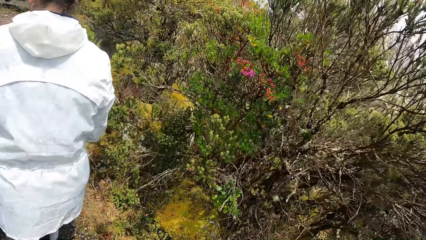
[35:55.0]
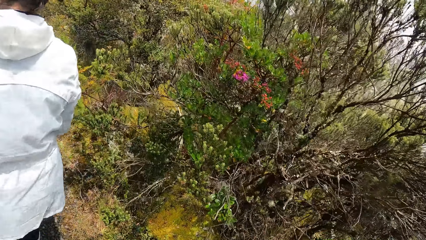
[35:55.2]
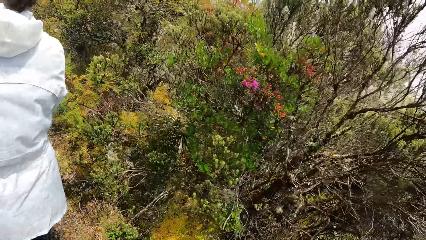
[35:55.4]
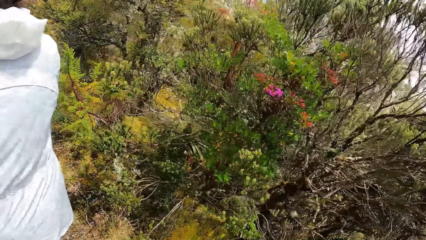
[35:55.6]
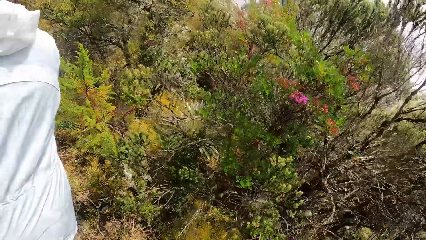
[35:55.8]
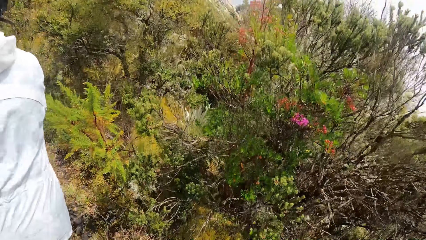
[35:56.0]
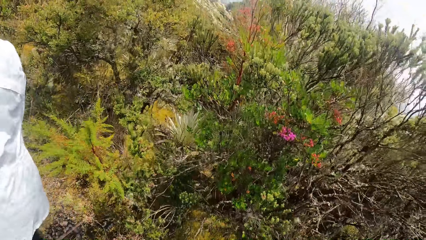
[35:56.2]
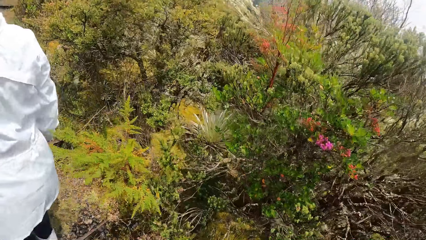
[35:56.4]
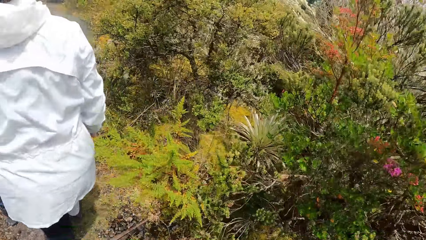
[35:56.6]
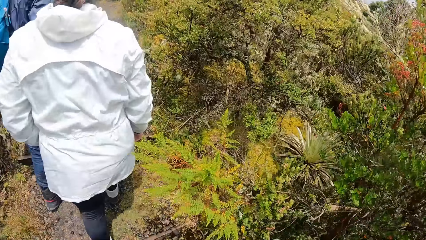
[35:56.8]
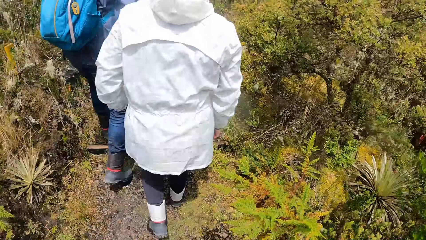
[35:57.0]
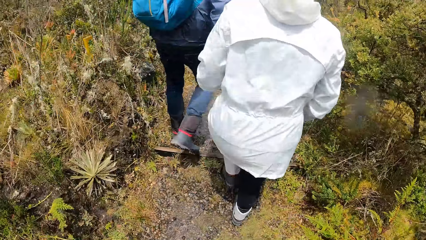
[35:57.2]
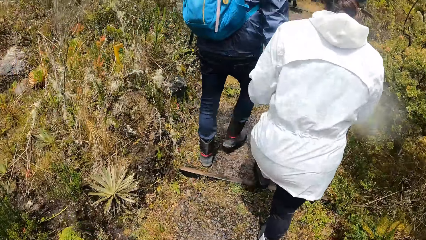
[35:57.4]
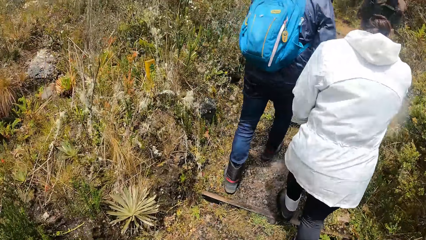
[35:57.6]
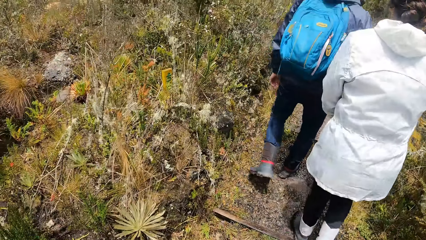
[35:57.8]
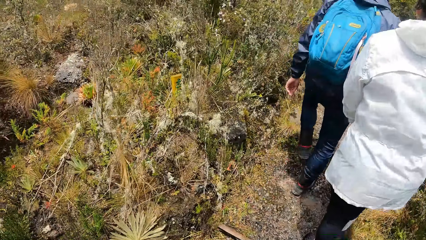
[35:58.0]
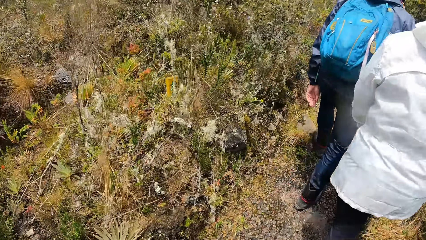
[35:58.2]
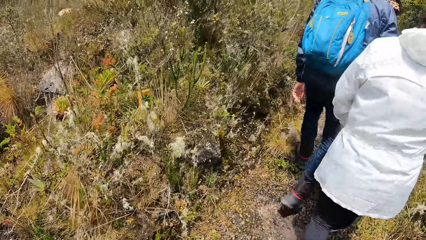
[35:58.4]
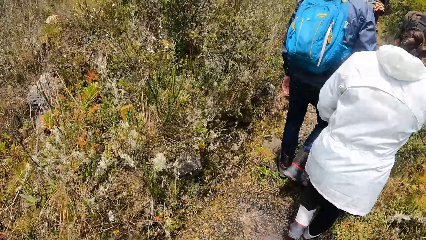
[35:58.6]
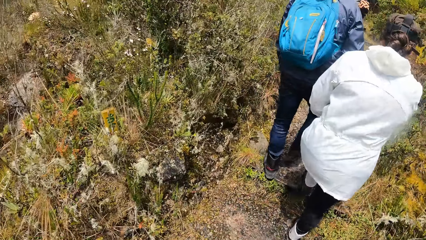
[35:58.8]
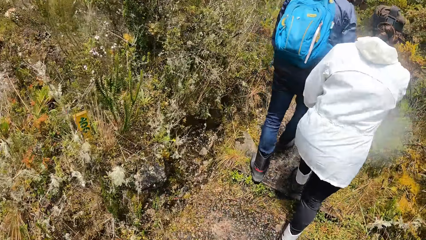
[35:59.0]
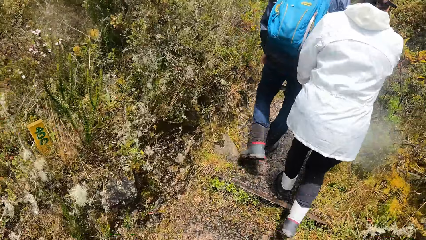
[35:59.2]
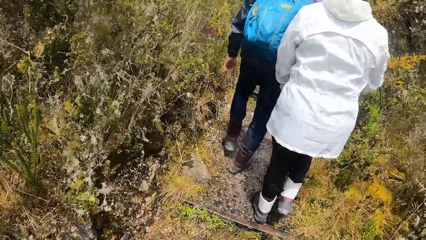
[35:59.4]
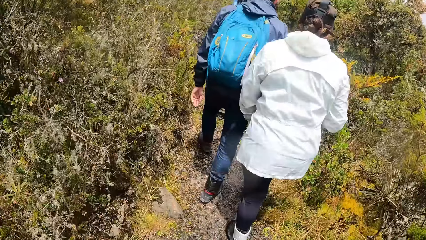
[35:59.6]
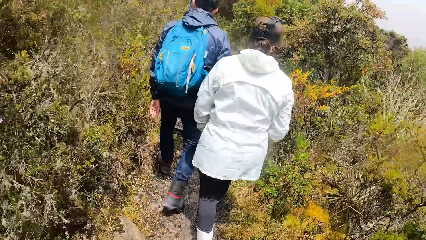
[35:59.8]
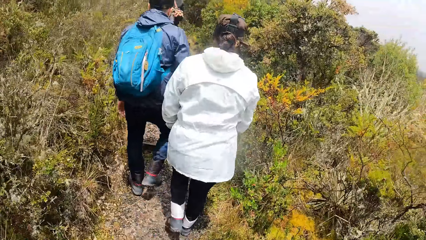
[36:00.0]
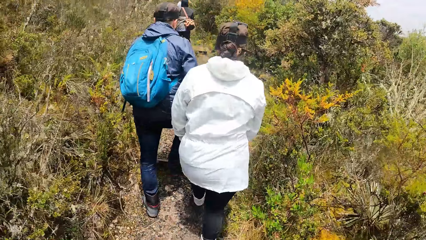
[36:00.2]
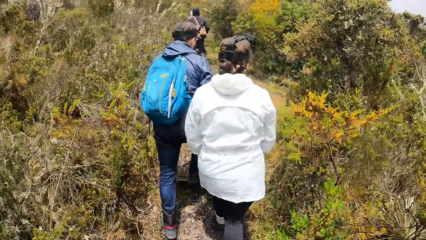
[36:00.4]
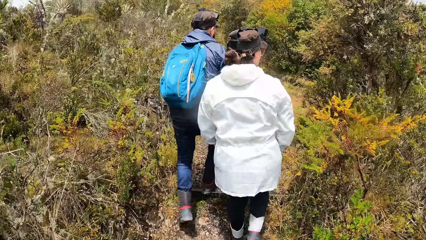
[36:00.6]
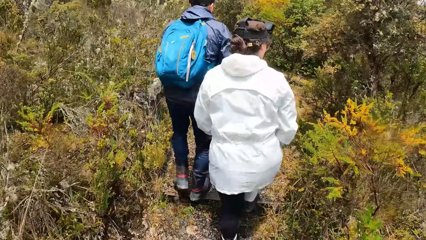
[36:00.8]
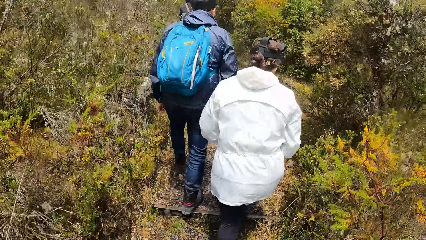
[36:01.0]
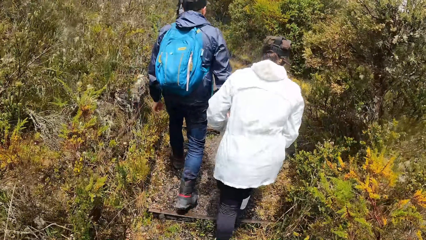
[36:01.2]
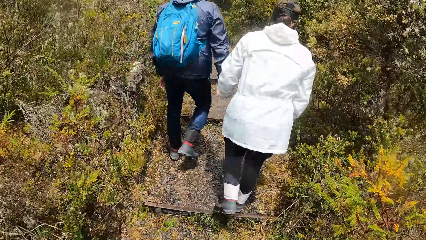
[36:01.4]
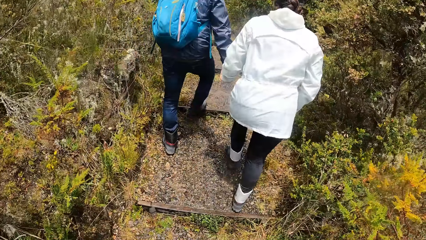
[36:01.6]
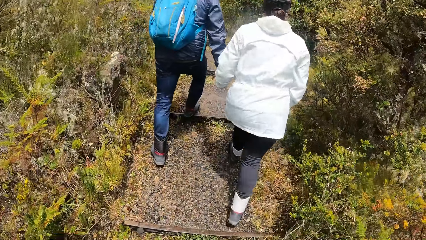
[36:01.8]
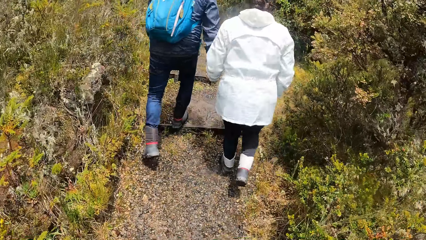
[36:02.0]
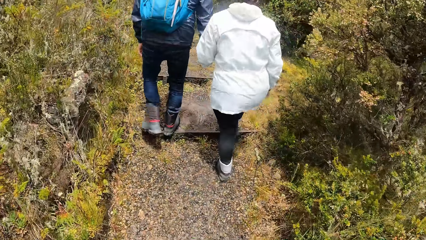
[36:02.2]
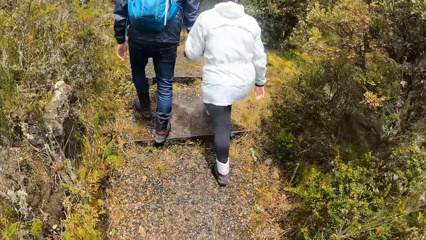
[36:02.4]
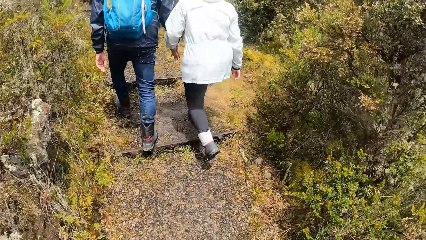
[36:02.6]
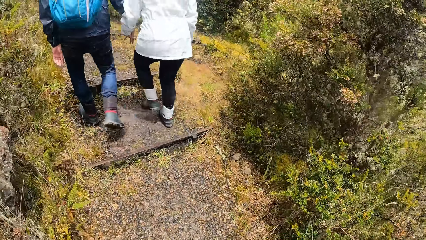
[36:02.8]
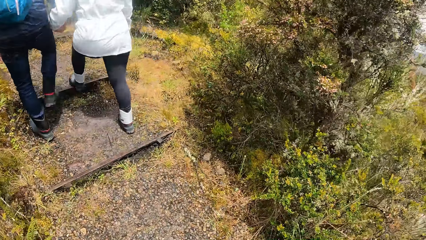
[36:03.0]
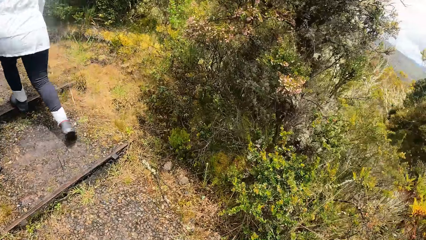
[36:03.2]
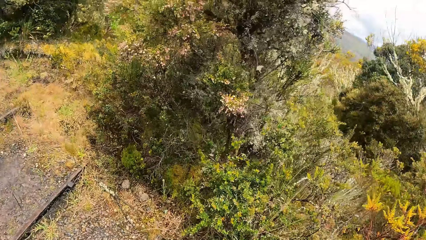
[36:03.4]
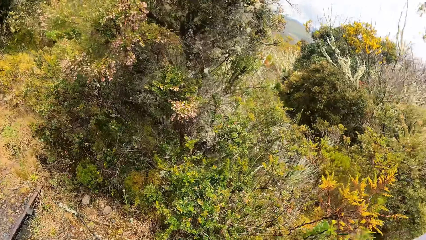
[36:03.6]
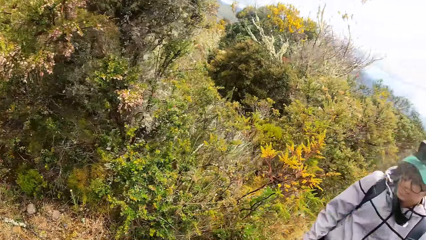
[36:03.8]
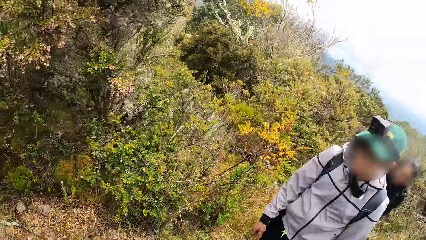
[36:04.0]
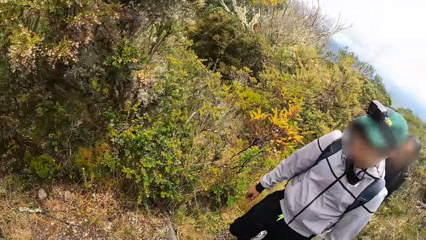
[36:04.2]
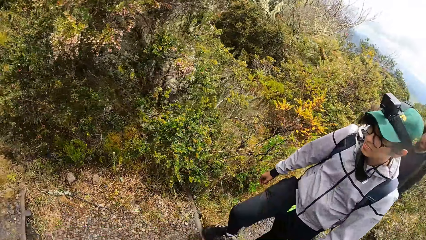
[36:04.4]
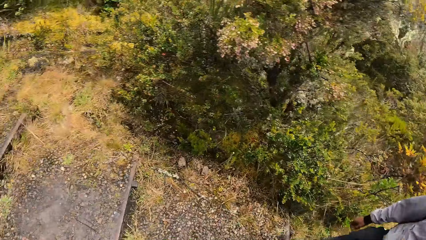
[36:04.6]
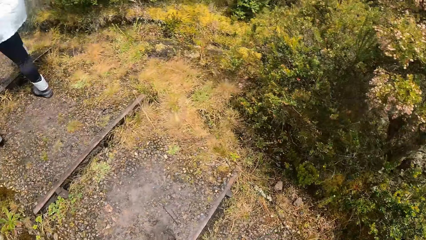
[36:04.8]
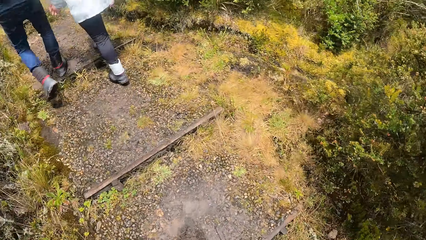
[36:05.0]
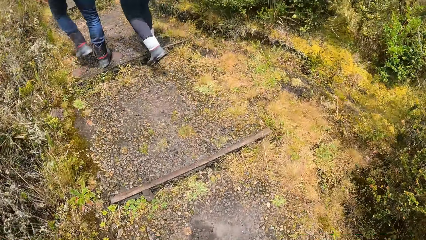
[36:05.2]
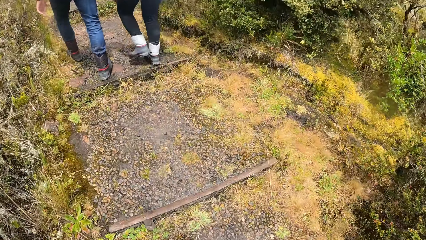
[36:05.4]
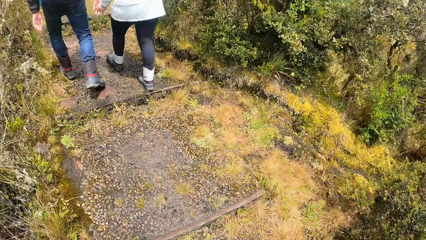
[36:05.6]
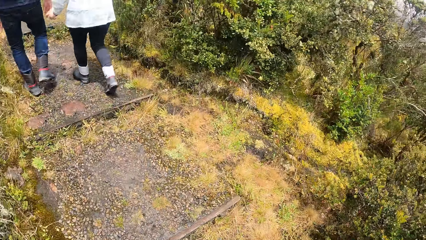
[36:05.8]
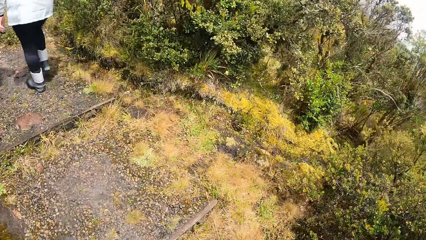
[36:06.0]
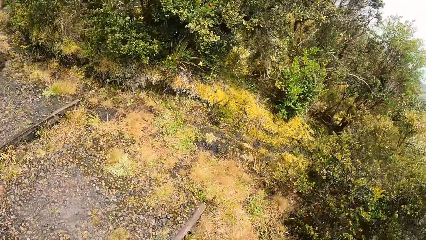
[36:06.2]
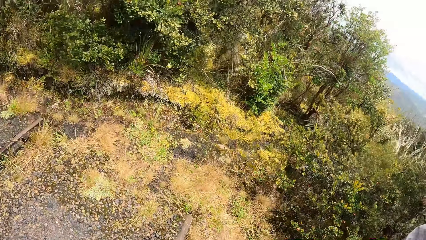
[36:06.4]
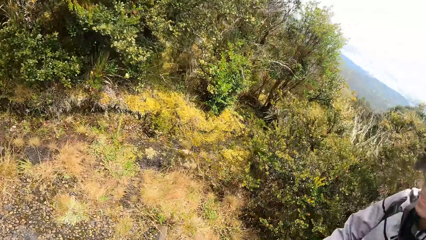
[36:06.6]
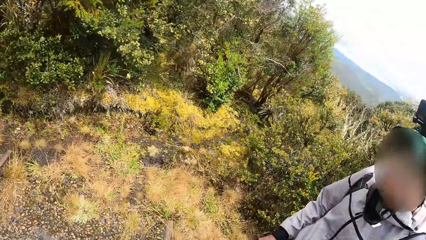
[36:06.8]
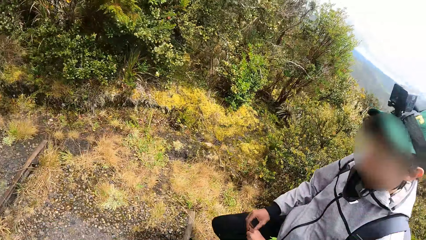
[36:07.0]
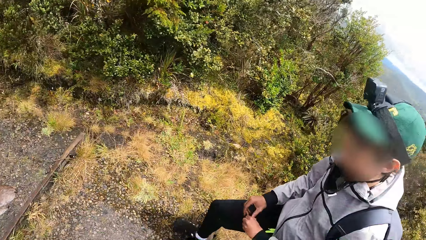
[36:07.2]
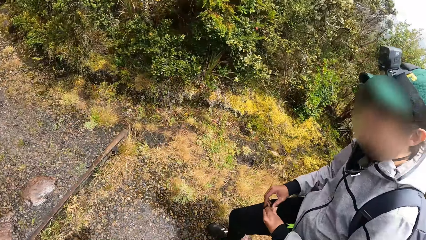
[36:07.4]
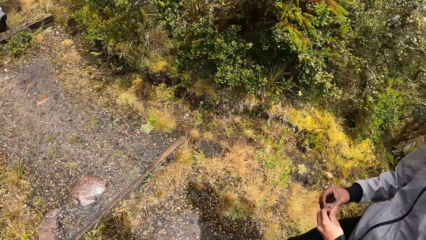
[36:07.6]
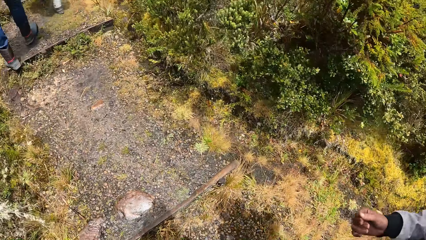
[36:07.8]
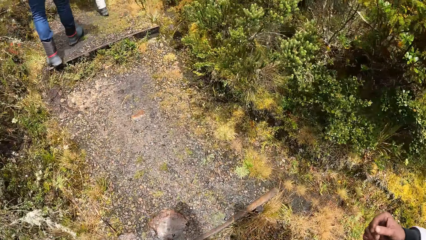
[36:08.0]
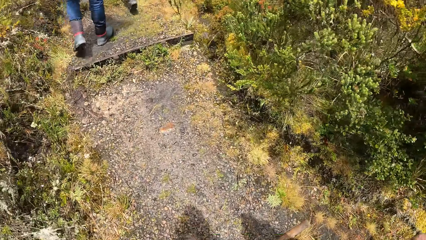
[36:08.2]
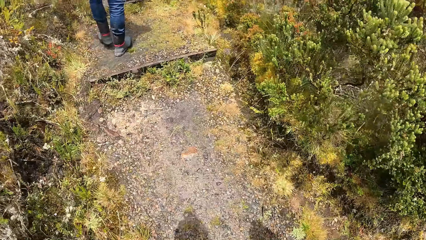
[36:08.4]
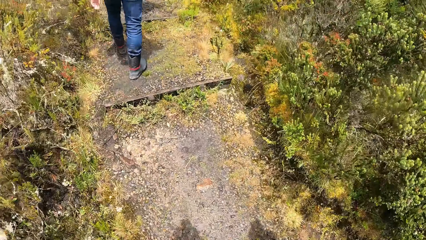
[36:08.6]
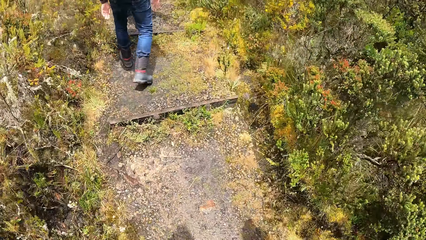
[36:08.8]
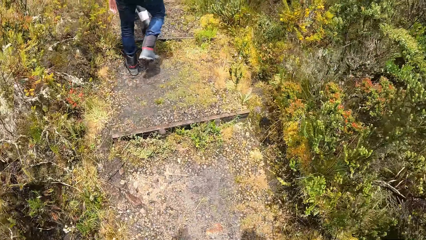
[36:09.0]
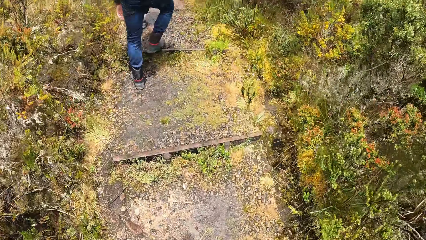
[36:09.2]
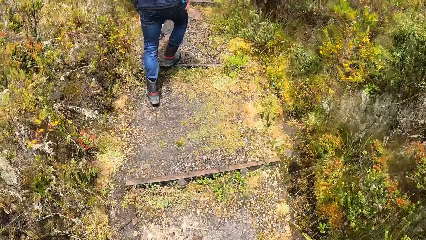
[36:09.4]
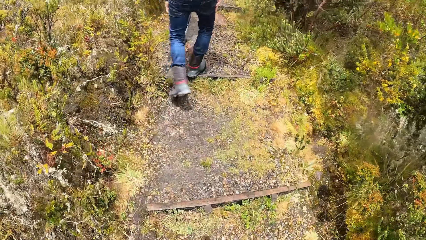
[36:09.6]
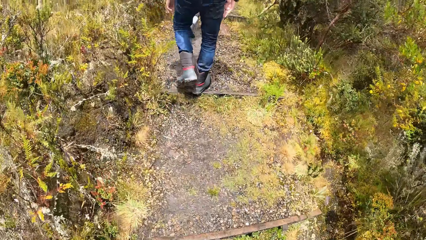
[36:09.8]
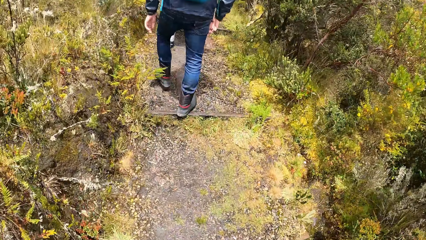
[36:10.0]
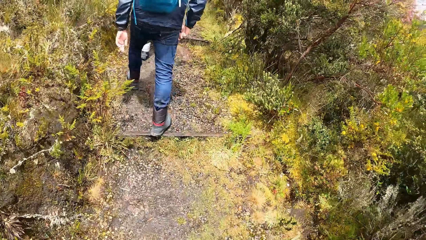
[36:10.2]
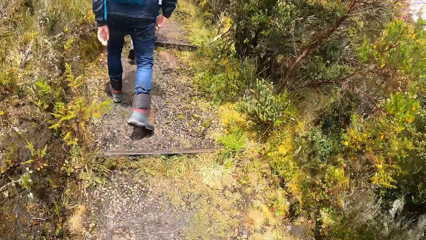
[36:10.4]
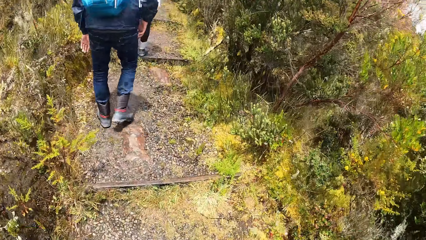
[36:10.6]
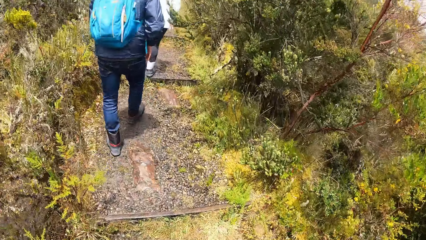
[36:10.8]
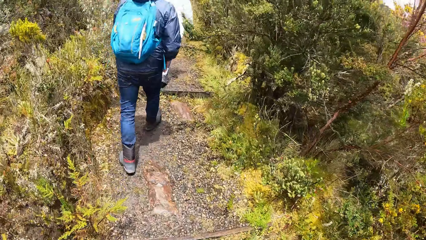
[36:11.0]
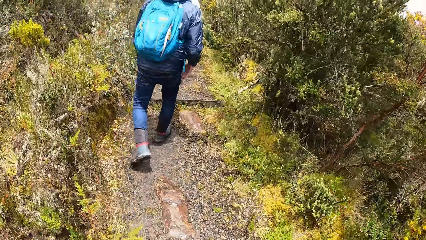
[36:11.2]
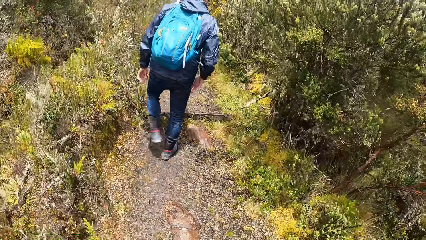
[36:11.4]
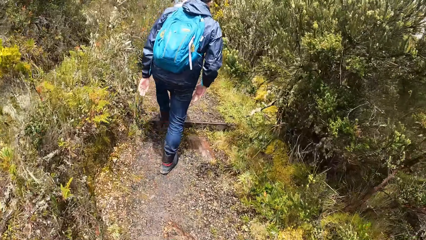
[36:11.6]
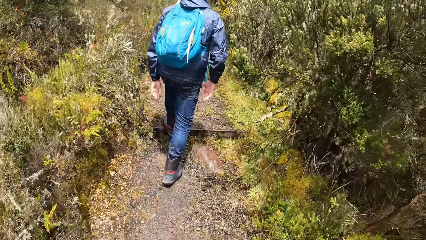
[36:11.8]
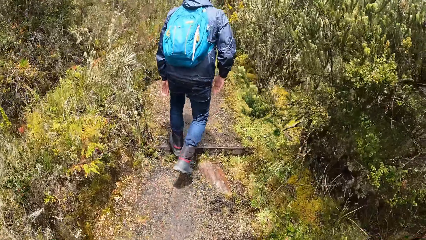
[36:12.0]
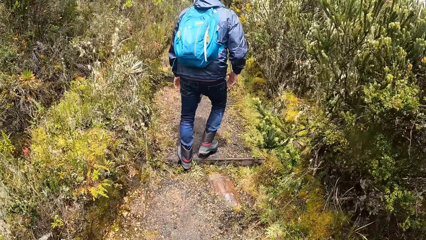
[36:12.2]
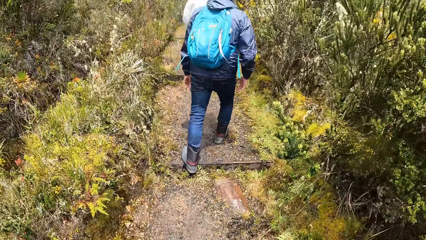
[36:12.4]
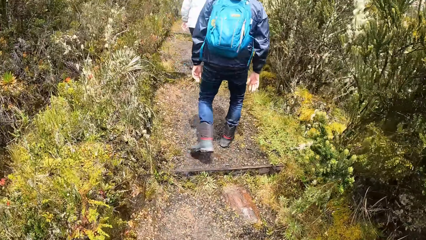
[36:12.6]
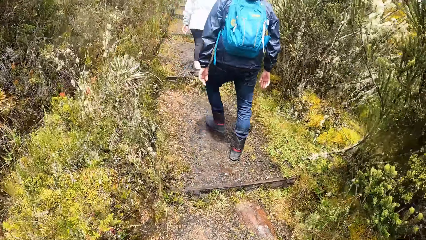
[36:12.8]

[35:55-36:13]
A woman walks on the pathway. The camera wearer walks on the pathway.
